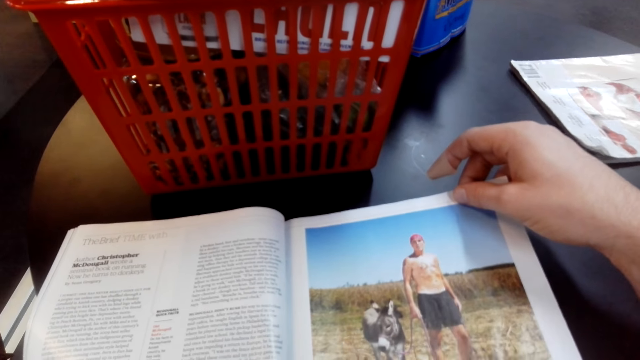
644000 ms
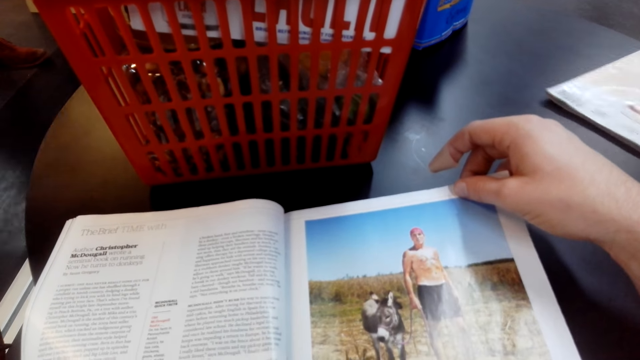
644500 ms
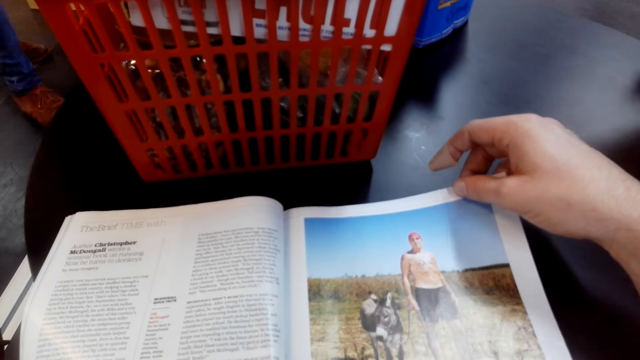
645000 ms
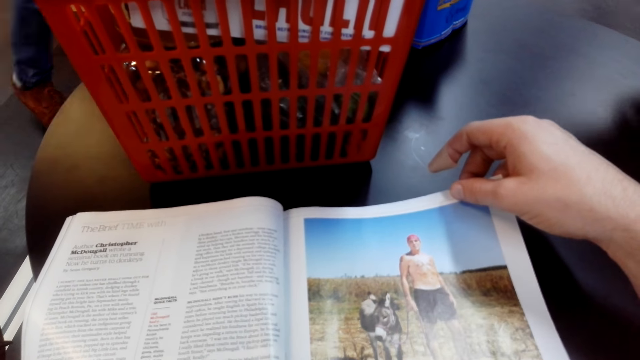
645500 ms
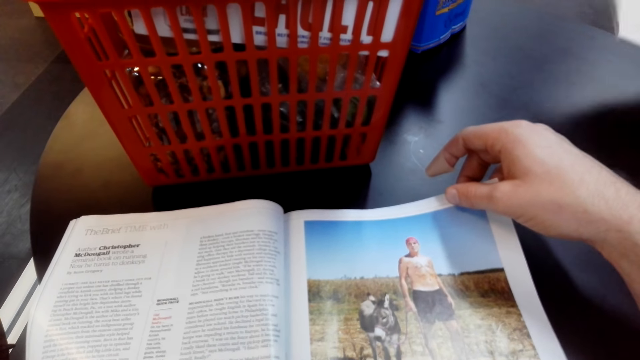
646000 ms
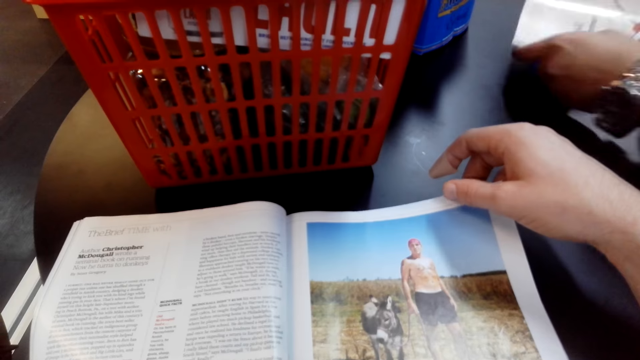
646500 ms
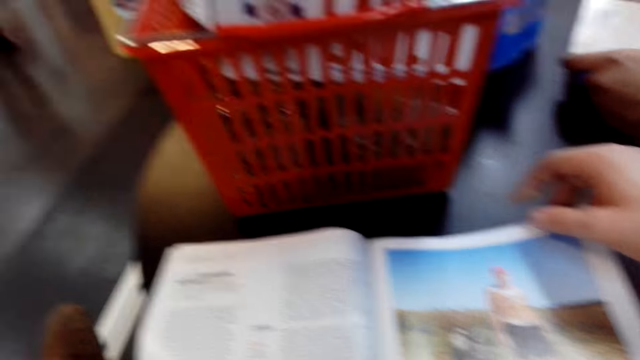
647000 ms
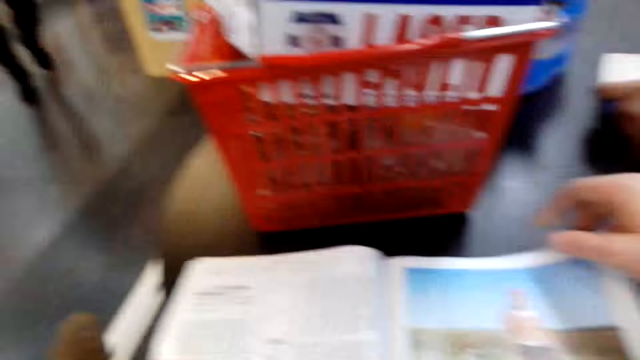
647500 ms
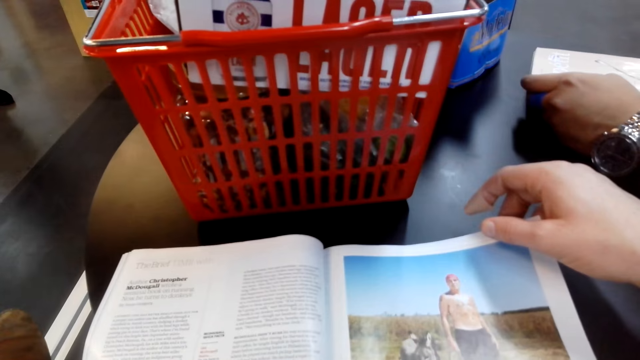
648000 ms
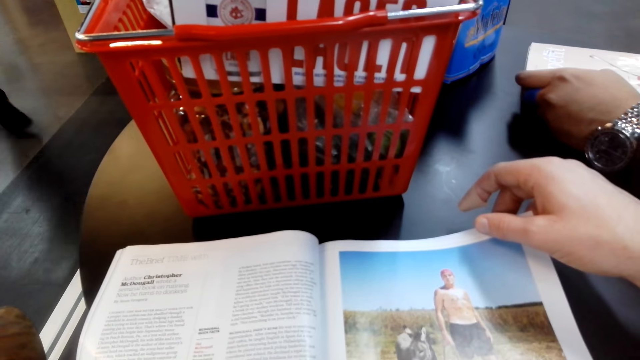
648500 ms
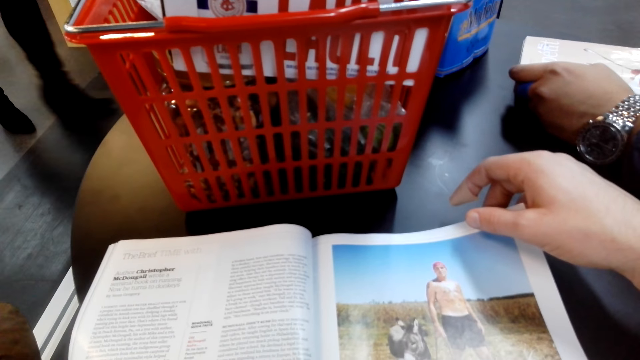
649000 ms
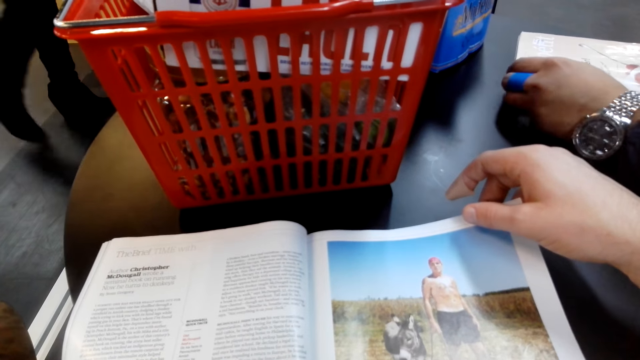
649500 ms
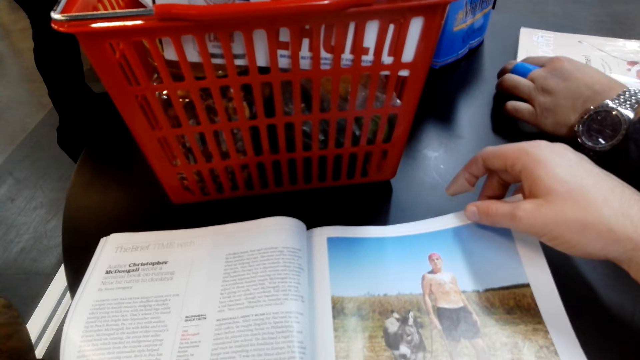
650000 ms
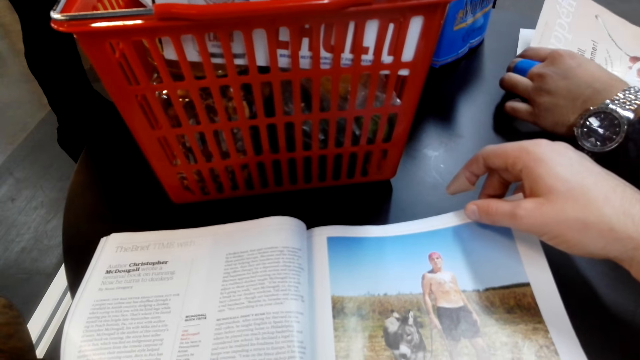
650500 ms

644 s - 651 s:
A person holds a pamphlet.

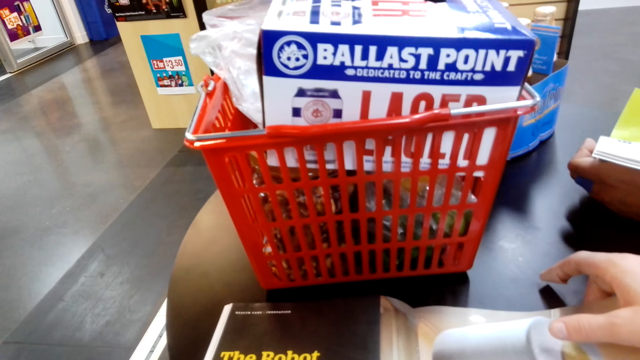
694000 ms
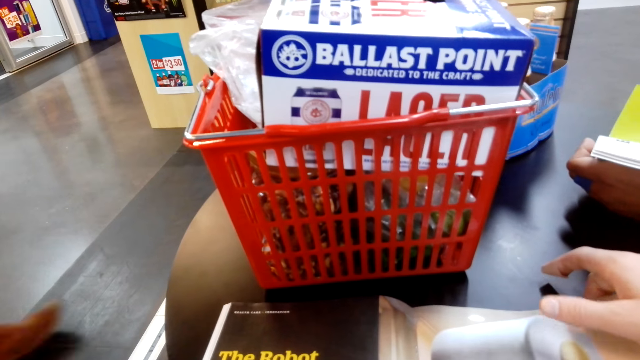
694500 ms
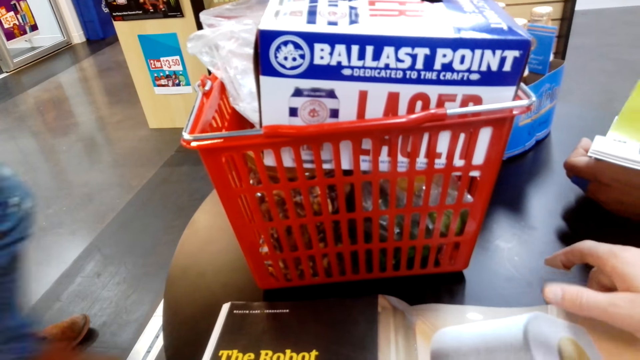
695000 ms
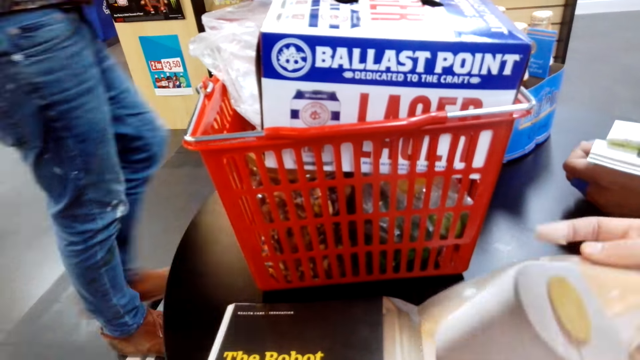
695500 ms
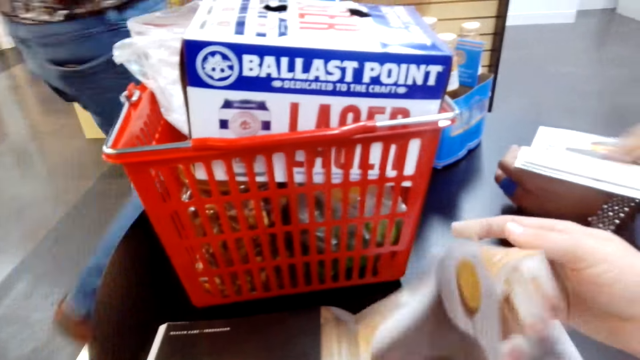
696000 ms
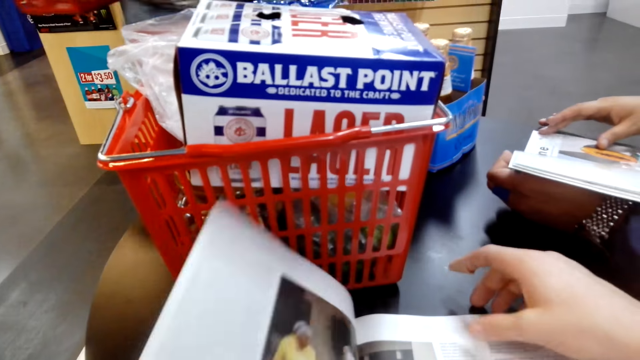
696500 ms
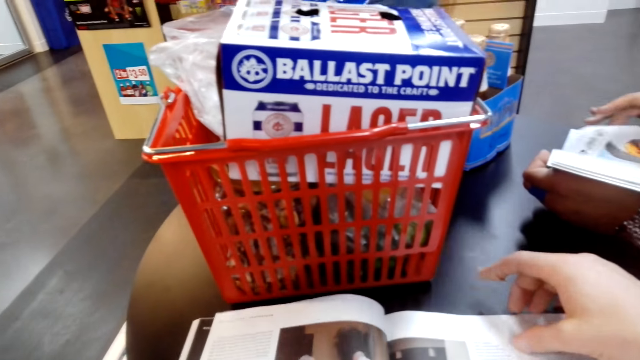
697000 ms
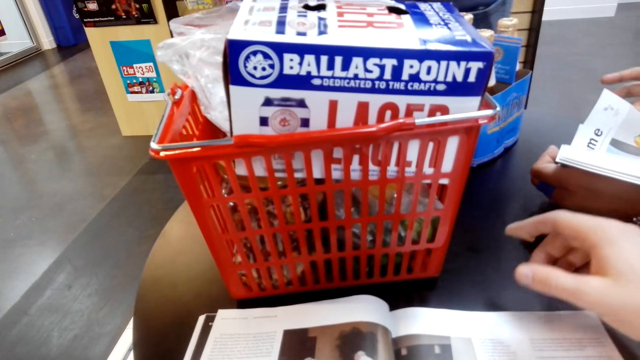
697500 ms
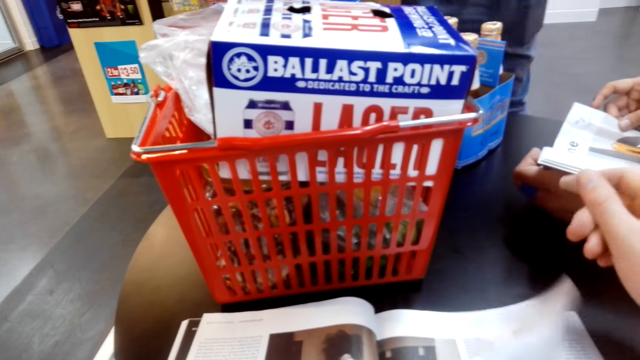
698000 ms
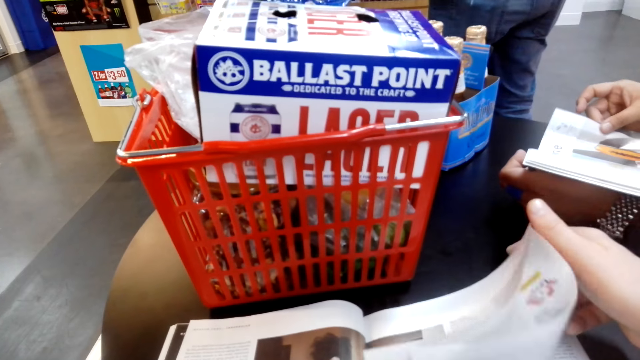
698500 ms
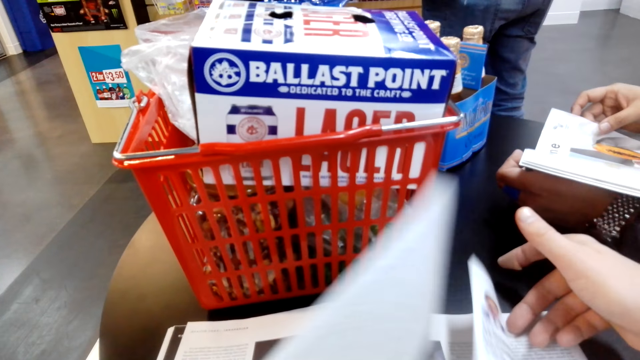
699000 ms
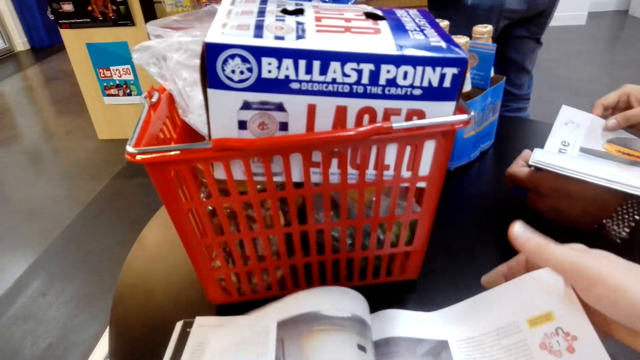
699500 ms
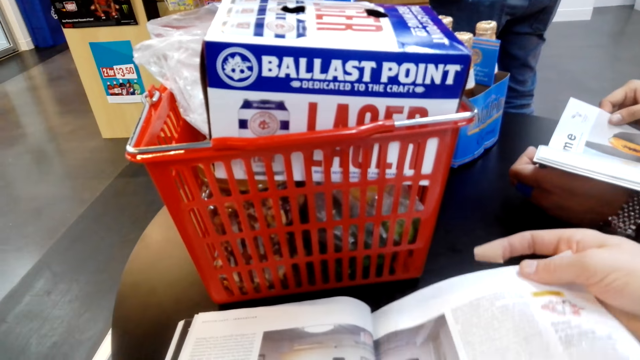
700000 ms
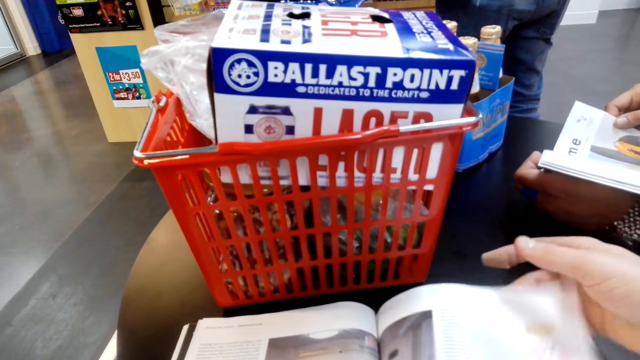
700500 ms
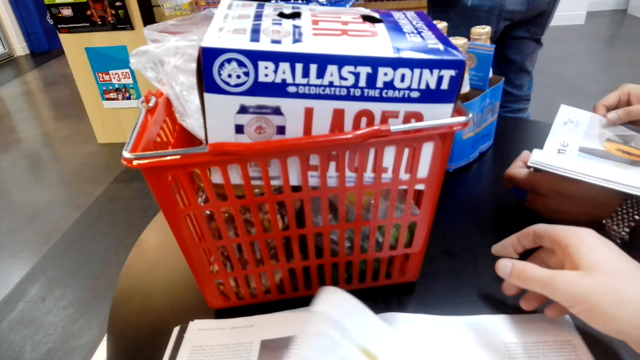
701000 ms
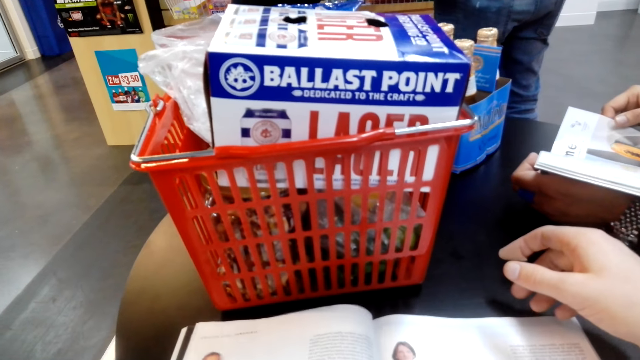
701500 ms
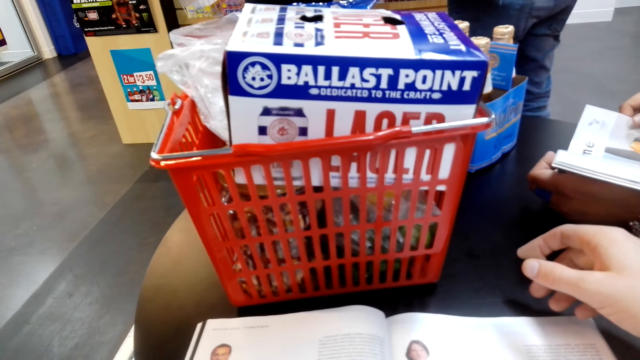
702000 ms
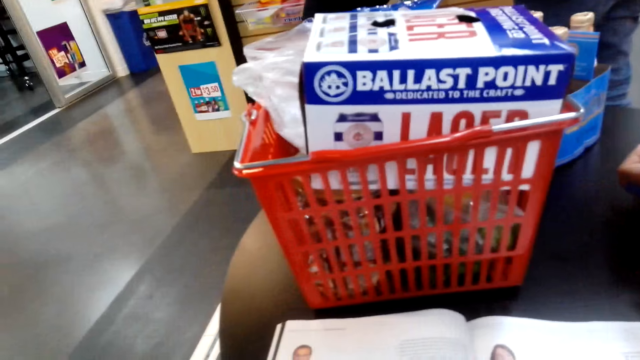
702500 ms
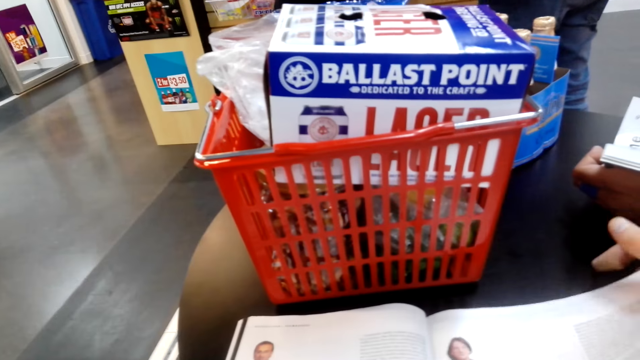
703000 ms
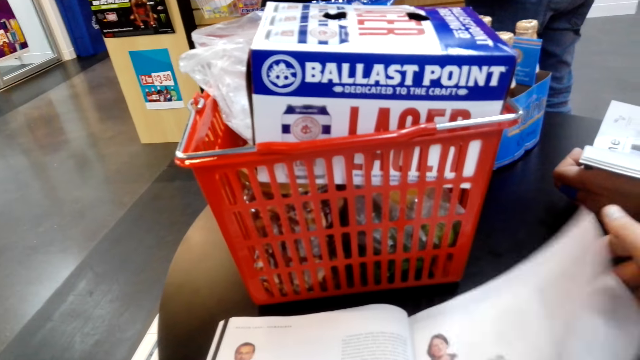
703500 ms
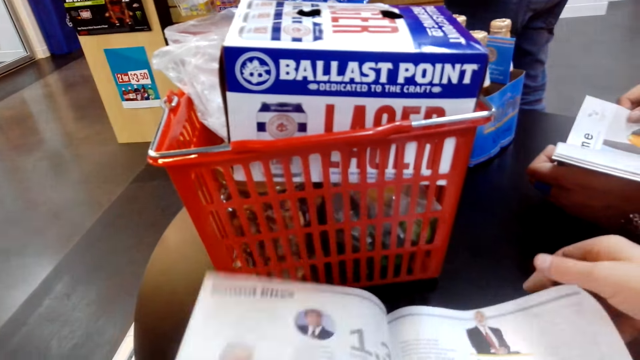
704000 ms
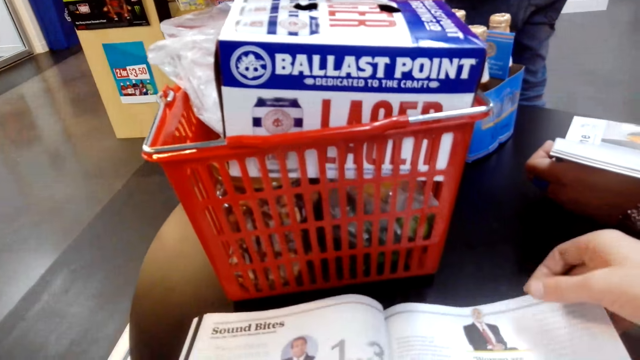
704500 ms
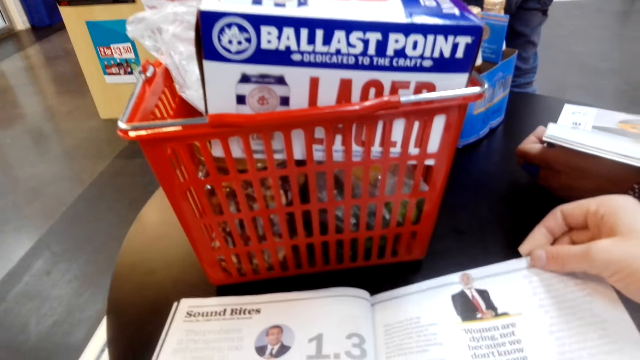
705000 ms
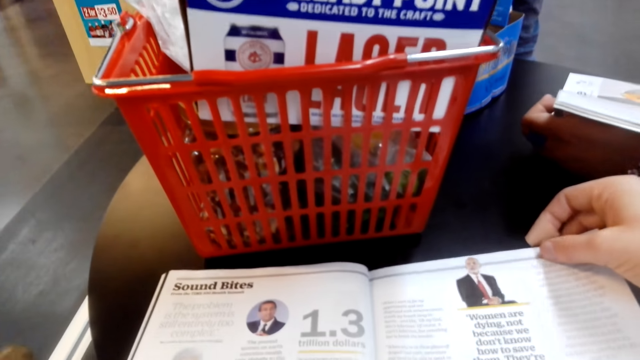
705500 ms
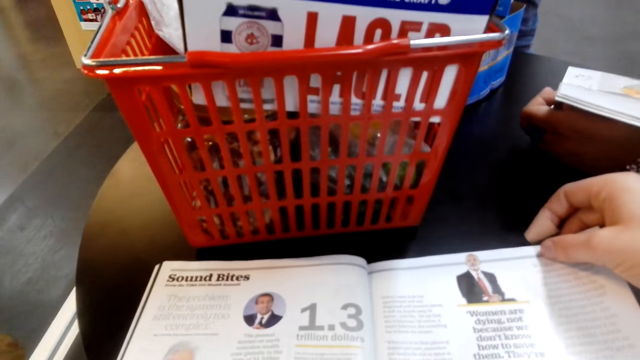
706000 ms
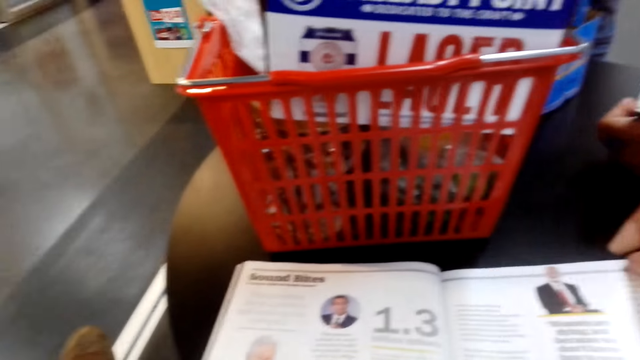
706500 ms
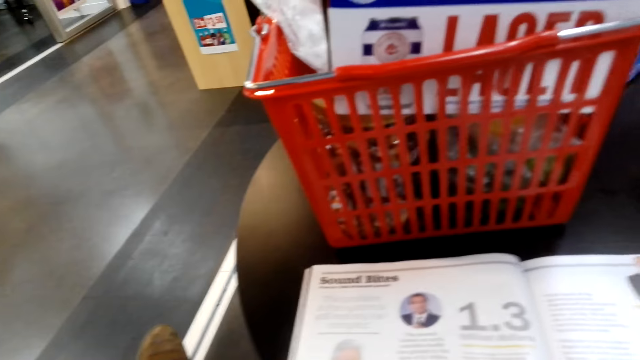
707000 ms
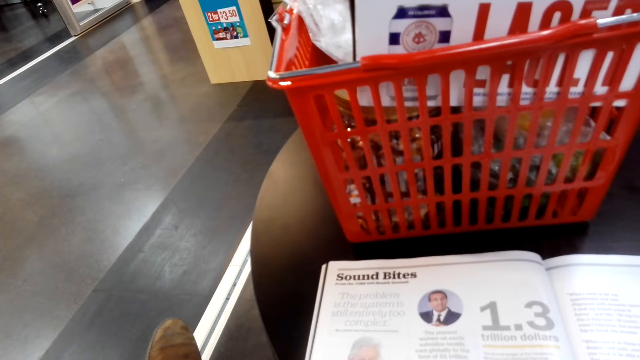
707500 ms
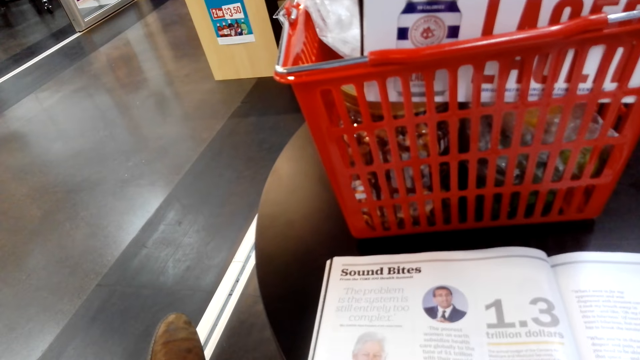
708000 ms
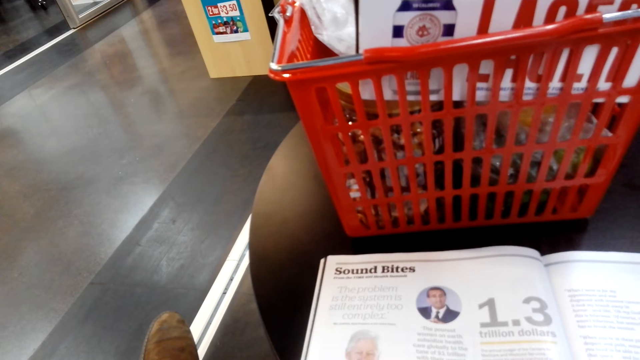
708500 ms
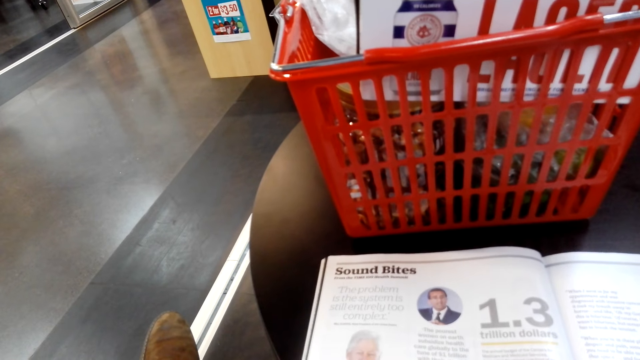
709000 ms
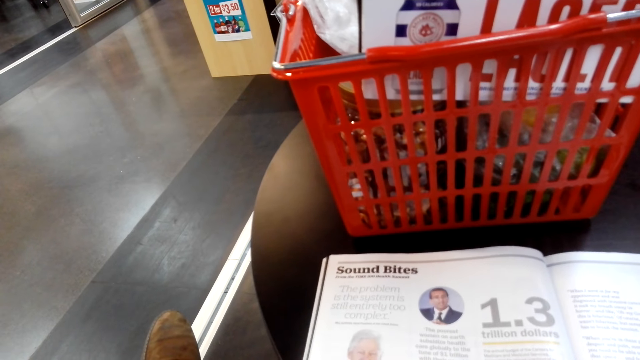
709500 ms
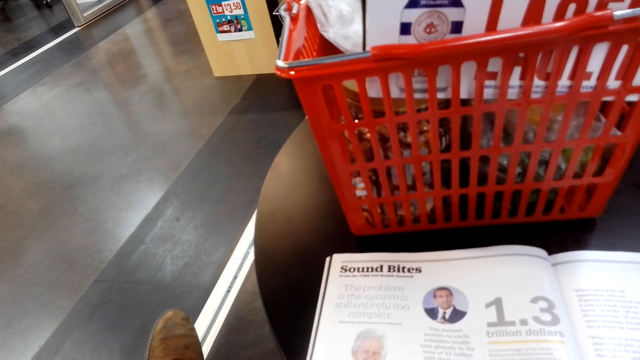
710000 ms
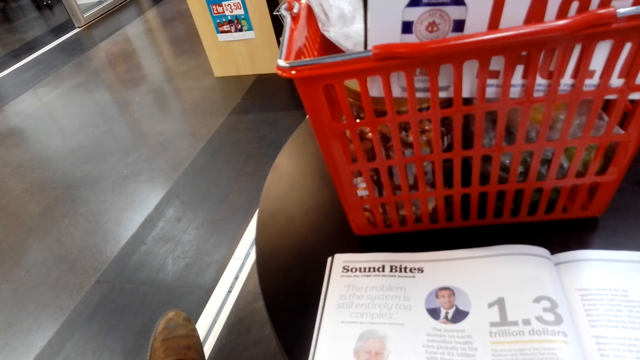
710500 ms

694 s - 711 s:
A person flips the pages. The camera wearer reads the magazine.
